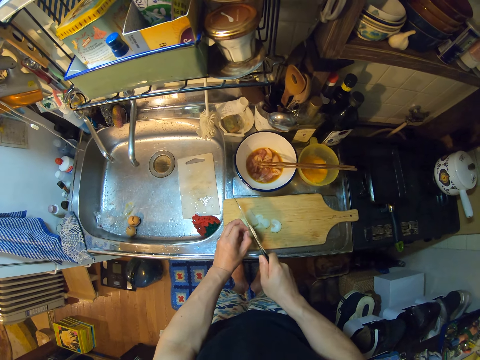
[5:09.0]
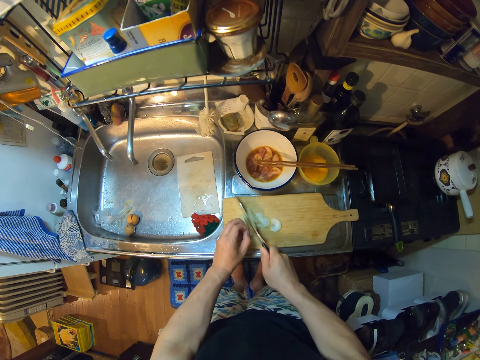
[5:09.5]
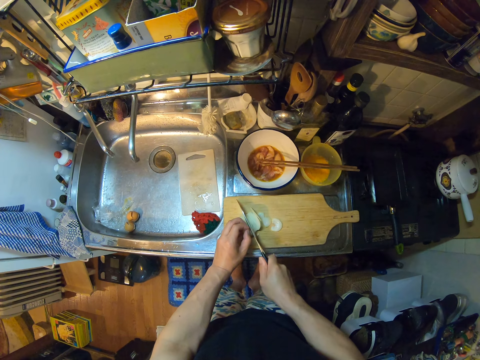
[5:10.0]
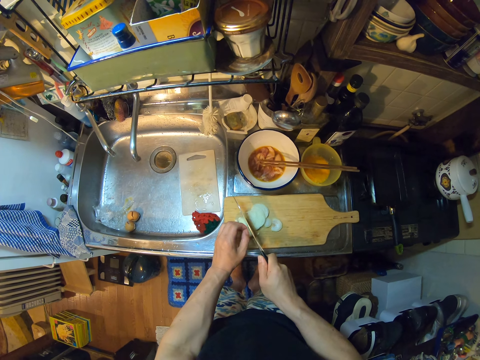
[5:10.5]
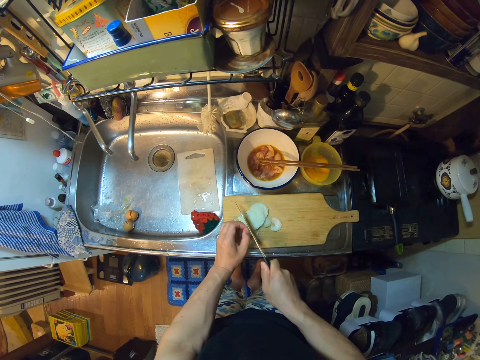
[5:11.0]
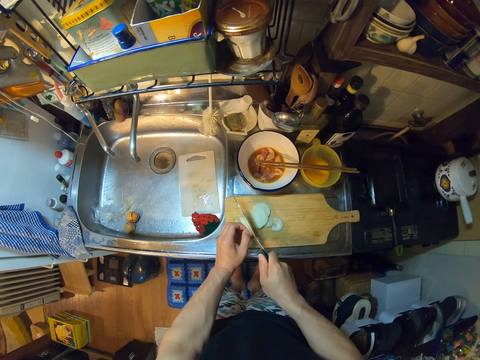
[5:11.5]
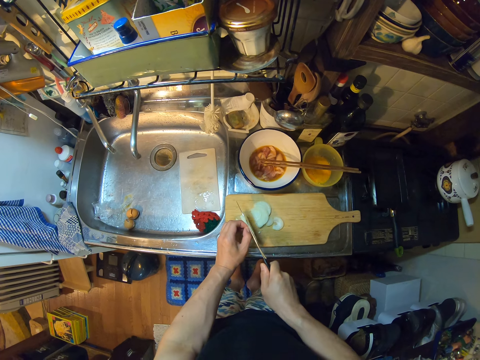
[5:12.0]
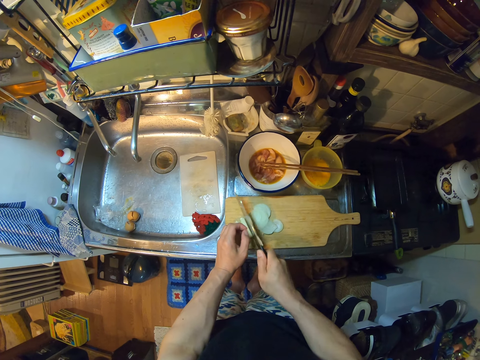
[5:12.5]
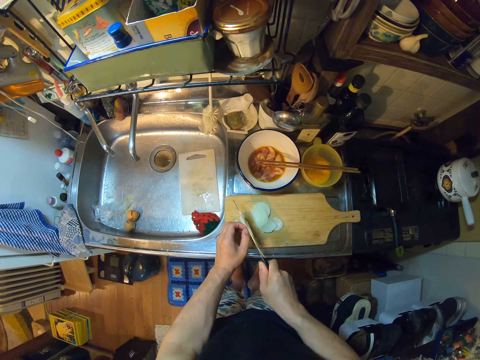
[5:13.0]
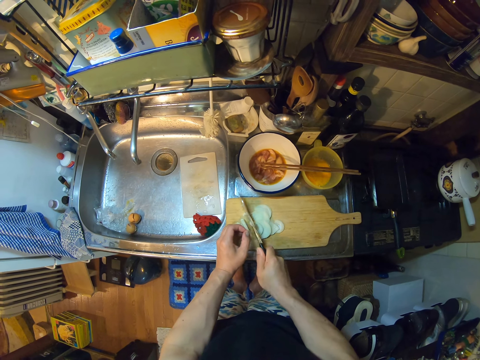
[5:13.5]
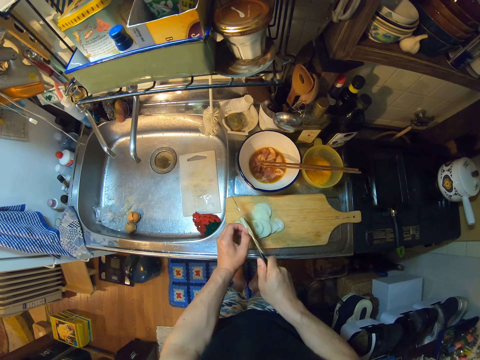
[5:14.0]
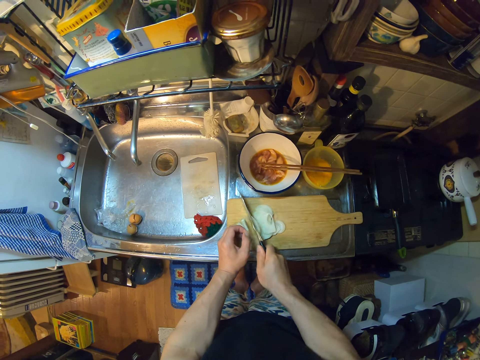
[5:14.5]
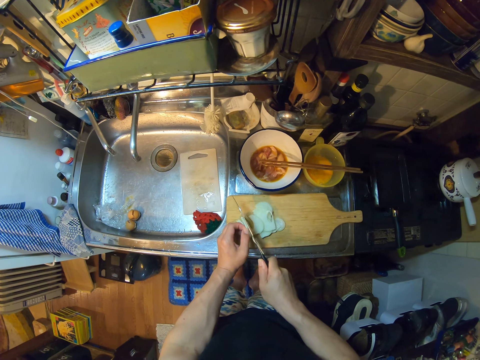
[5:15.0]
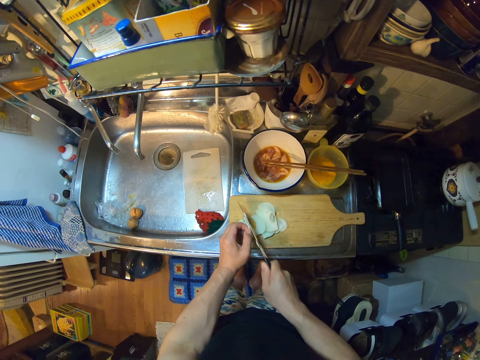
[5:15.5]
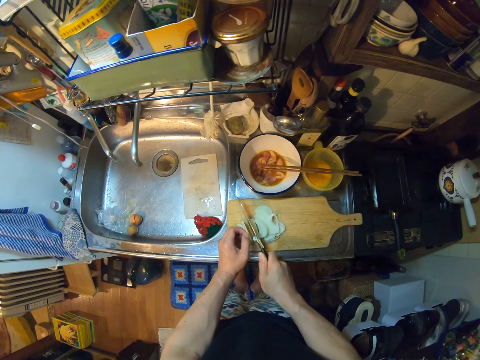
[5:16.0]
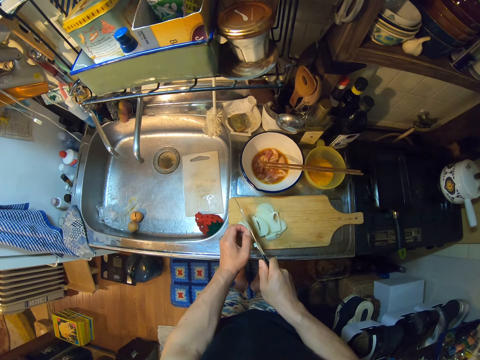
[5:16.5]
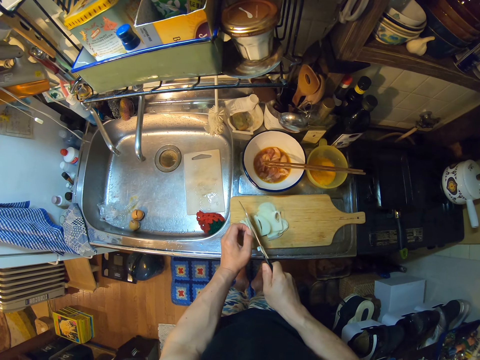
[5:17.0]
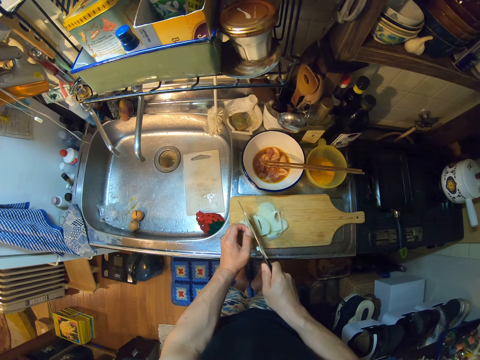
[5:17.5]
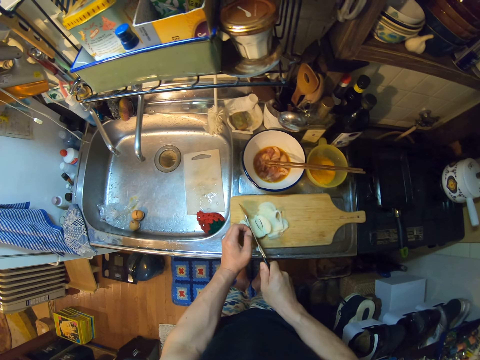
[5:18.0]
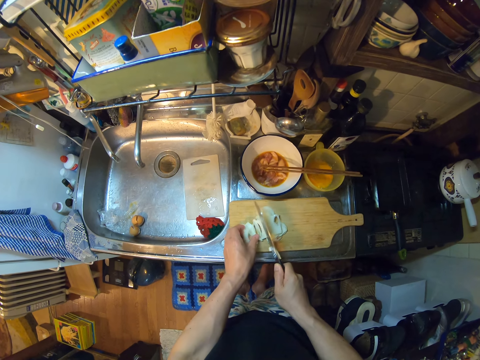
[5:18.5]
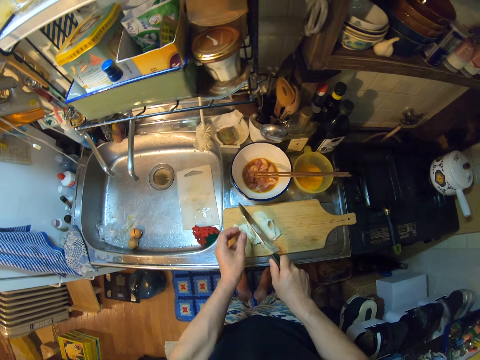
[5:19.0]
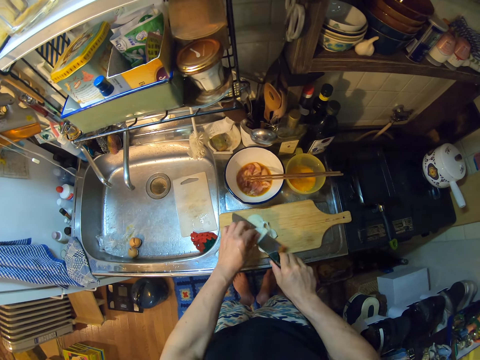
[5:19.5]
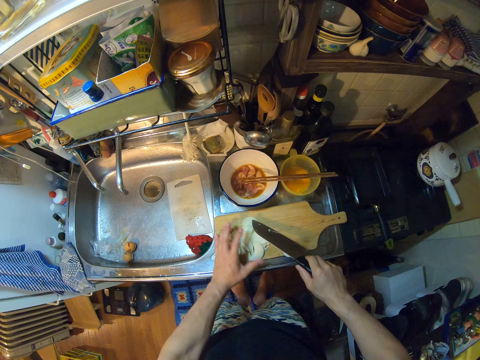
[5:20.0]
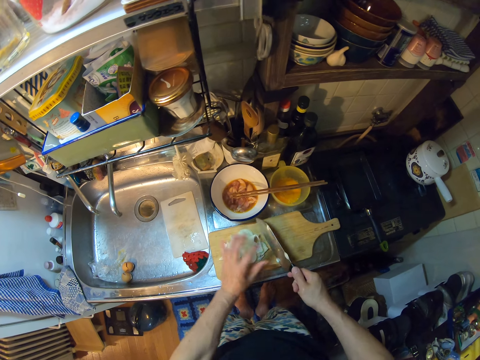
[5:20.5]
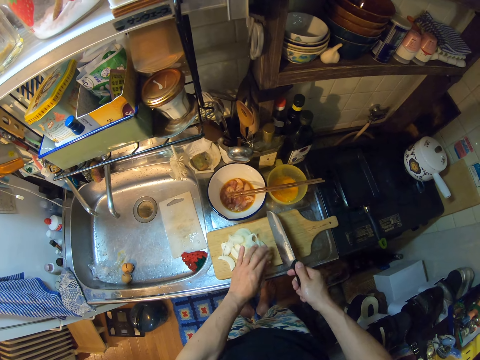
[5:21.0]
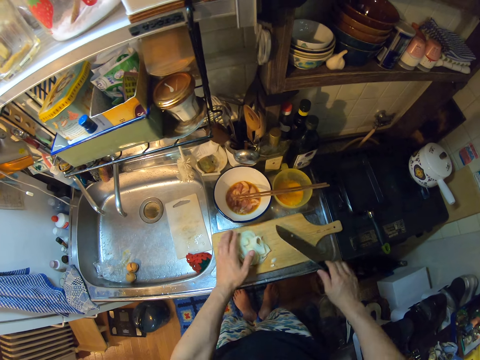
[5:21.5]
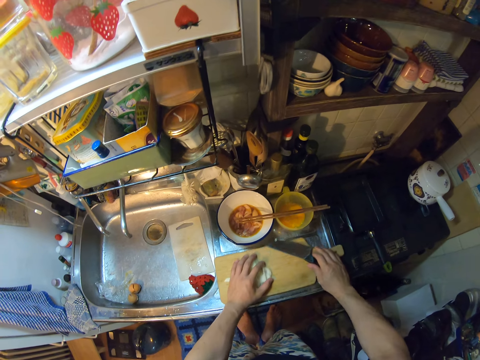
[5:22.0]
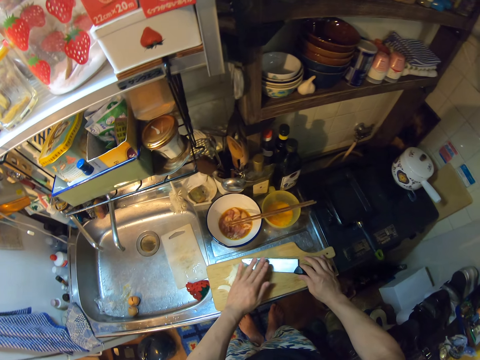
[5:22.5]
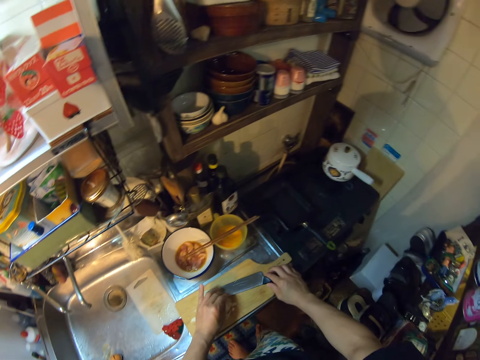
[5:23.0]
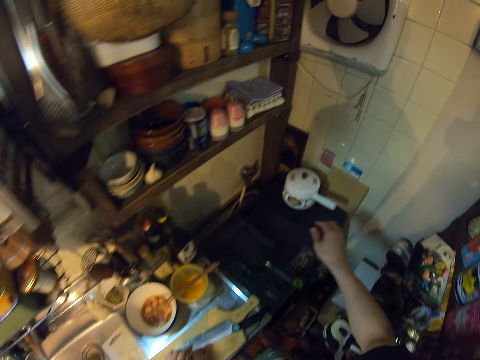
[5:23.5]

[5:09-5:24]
The camera wearer unhands the onion. They remove an onion piece in the knife. They move the onion pieces. They remove an onion piece in the knife. They place the knife on the chopping board. They place a hand on the onions. They move the chopping board.

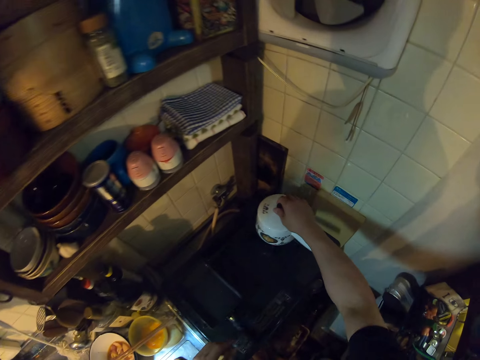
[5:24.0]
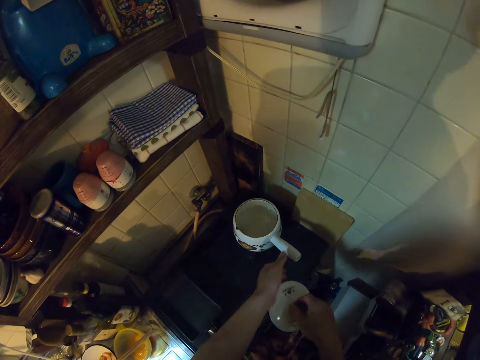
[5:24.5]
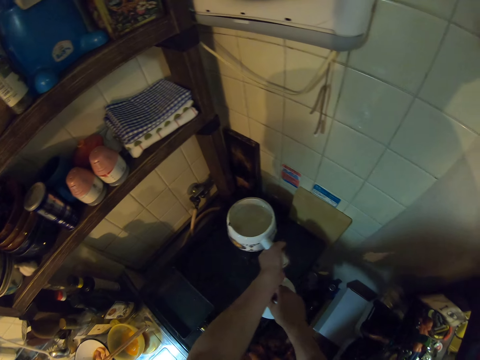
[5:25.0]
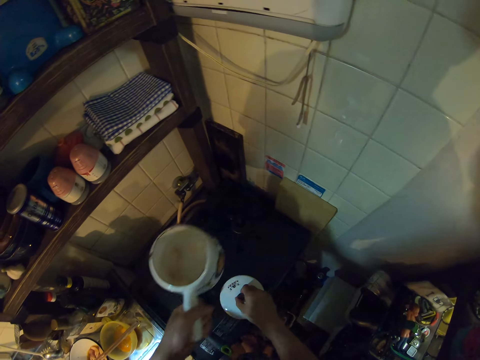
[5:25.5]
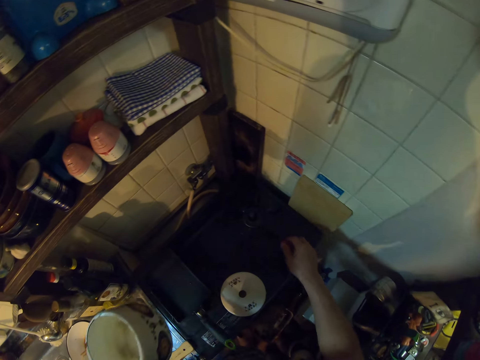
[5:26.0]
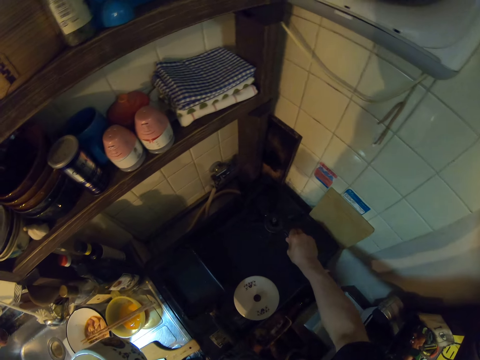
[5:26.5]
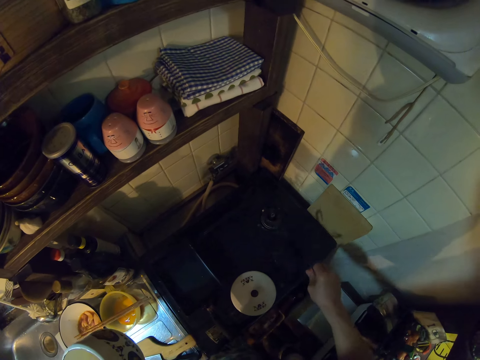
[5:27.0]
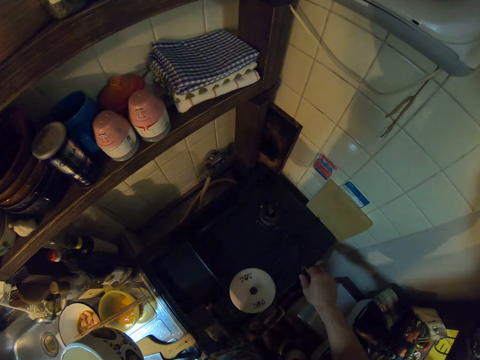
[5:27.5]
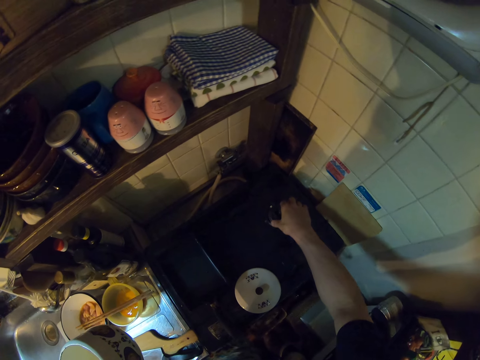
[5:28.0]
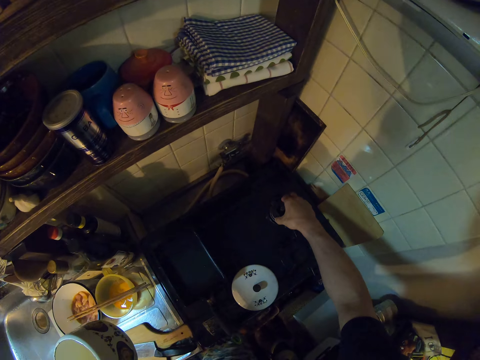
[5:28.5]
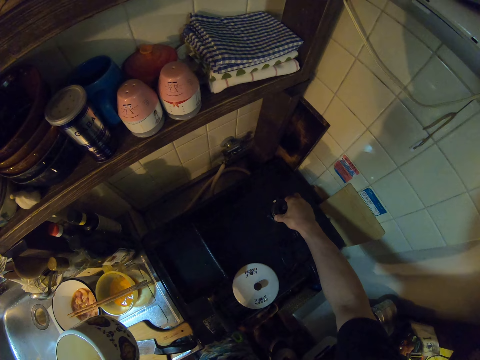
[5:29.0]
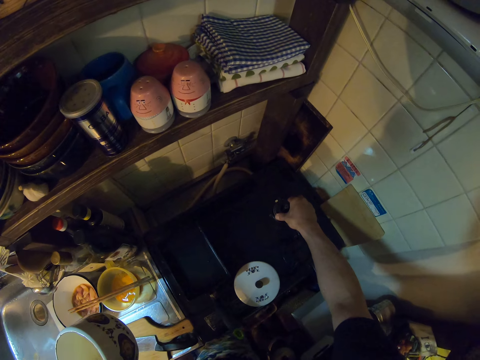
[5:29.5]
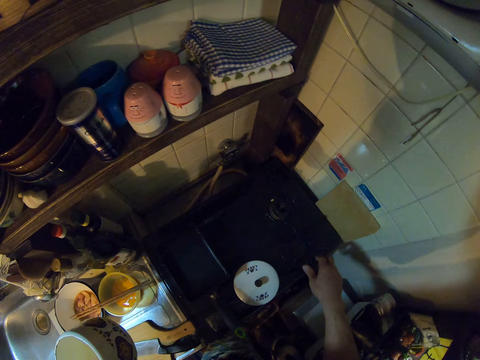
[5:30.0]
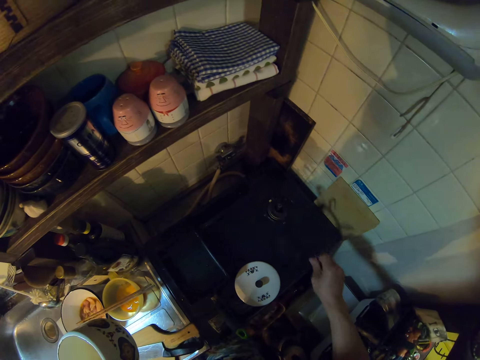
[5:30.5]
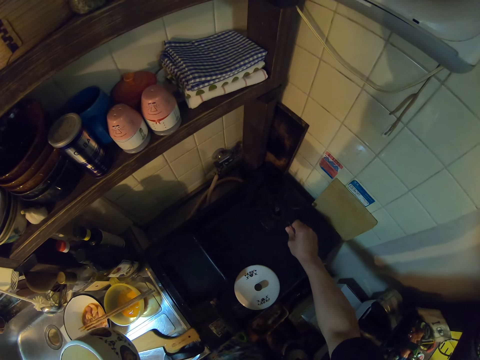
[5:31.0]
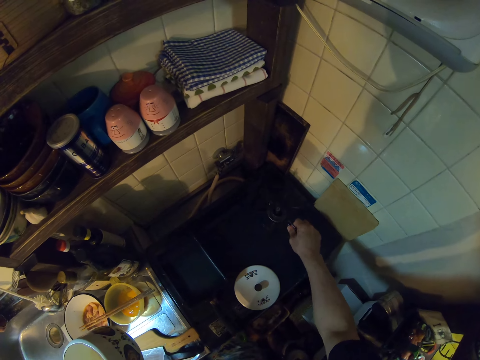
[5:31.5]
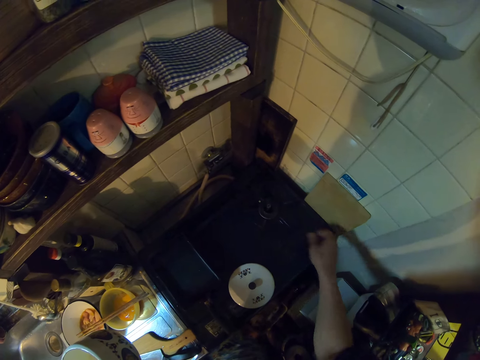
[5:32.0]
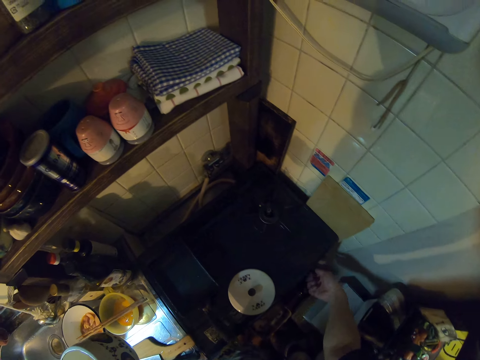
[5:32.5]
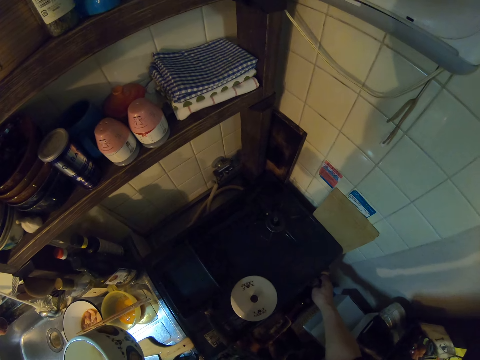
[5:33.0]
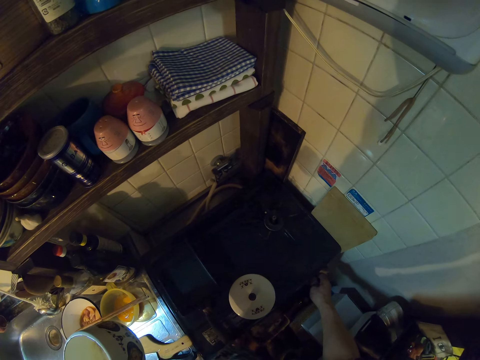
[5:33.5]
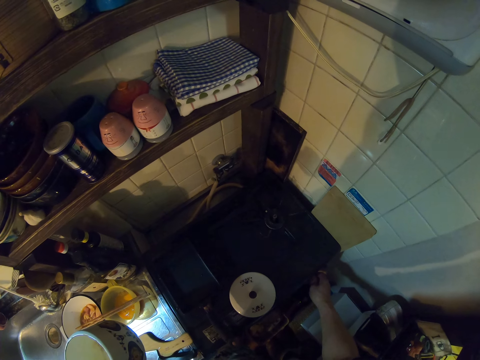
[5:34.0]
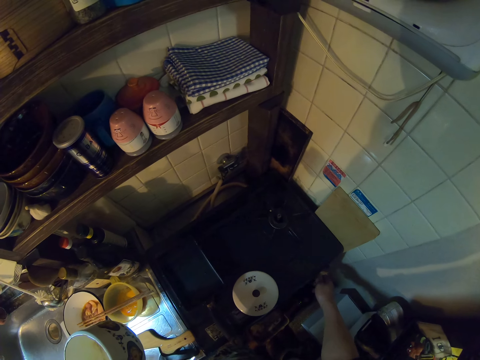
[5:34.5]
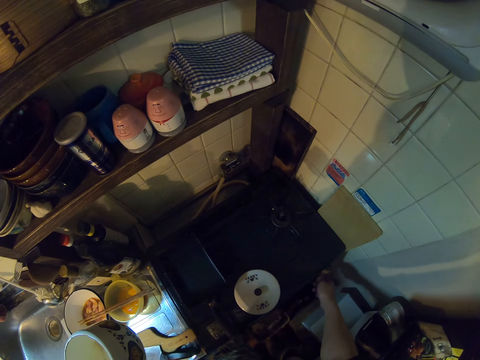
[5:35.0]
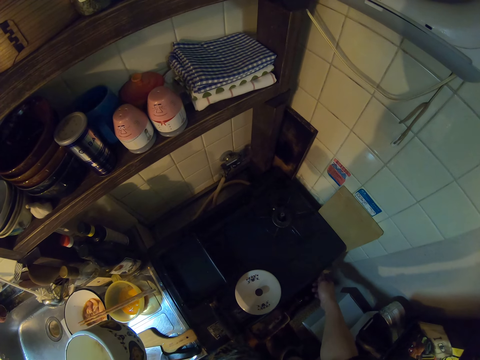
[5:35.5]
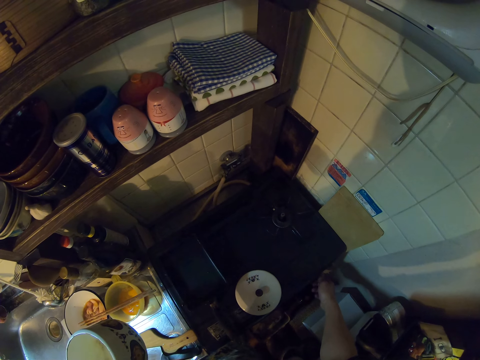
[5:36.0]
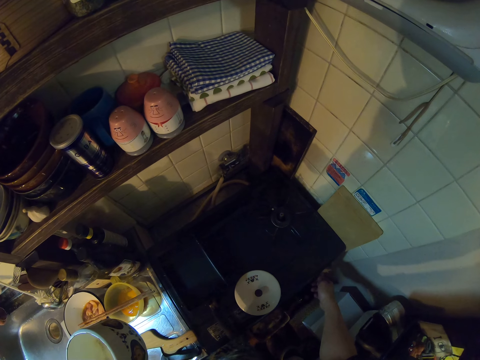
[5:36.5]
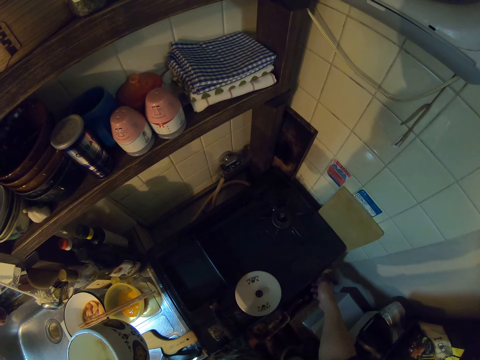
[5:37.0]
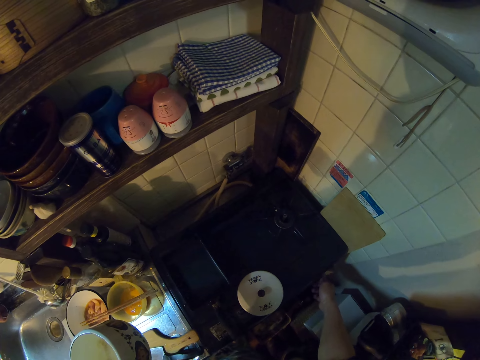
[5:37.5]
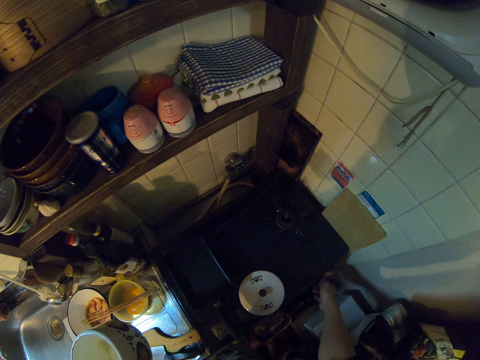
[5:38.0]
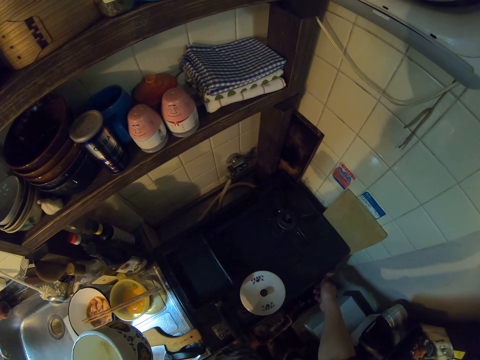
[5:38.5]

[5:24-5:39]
The camera wearer opens the lid of a pot on the gas cooker. She places the lid on the cooking stove. She picks up the pot on the gas cooker with her left hand. She removes a burner grate on the gas cooker. She places the burner grate on the cooking stove. She fixes the burner. She picks up the burner grate. She returns the burner grate in the cooking stove. She turns a knob on the gas cooker with her right hand.
